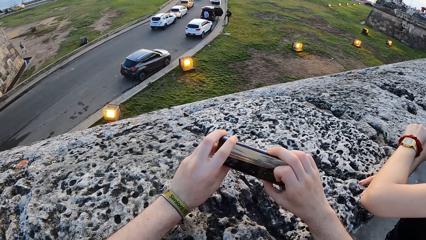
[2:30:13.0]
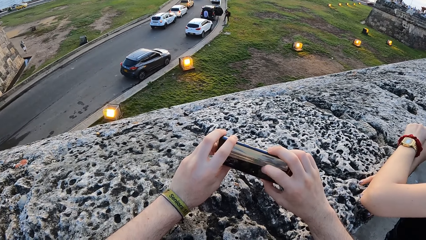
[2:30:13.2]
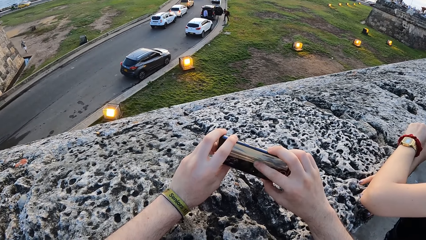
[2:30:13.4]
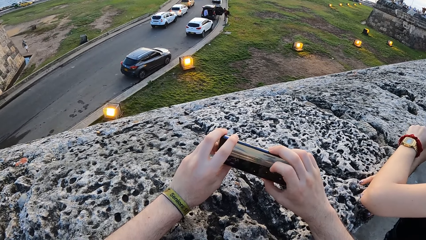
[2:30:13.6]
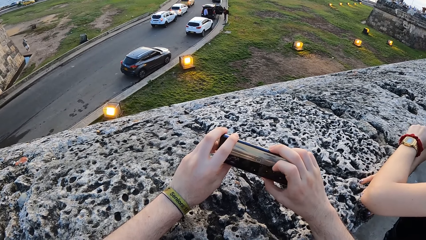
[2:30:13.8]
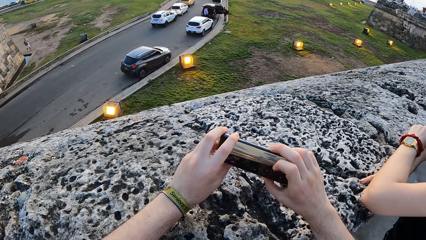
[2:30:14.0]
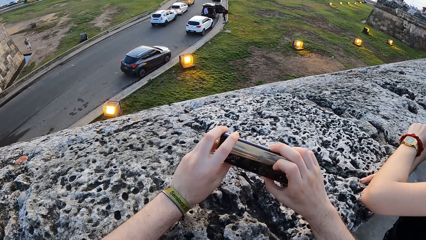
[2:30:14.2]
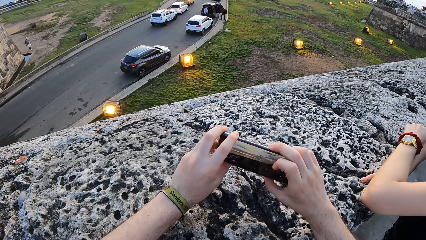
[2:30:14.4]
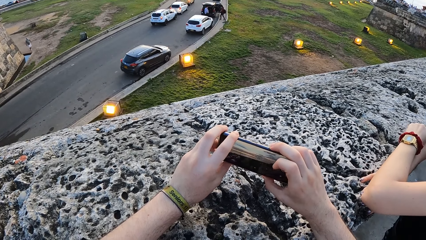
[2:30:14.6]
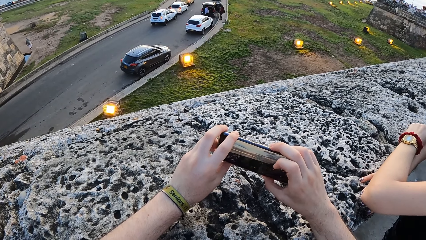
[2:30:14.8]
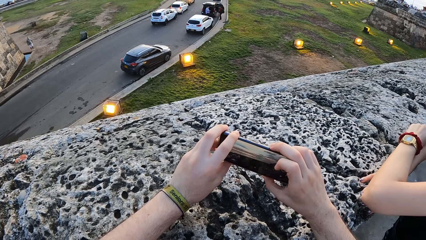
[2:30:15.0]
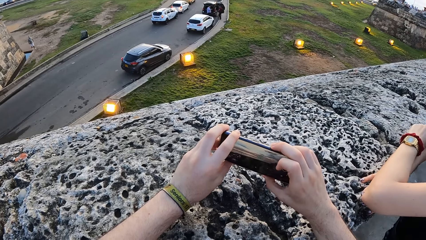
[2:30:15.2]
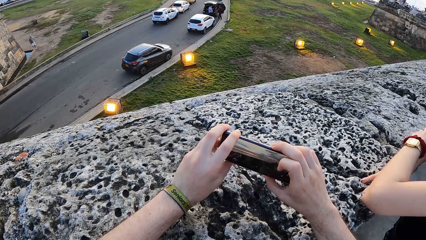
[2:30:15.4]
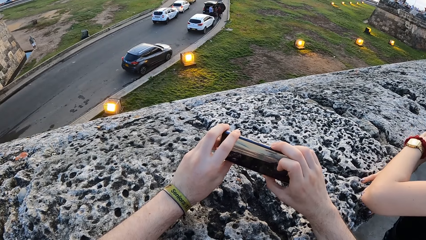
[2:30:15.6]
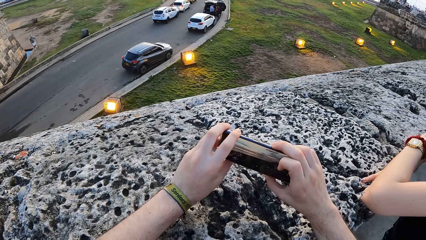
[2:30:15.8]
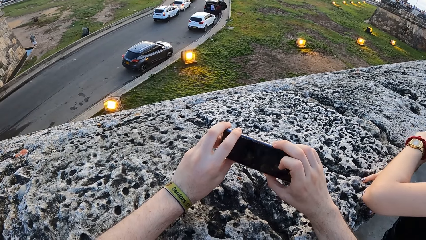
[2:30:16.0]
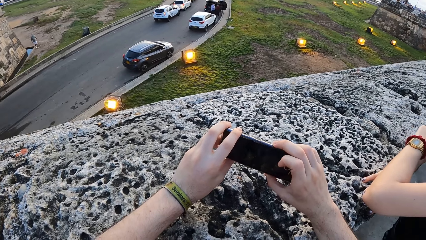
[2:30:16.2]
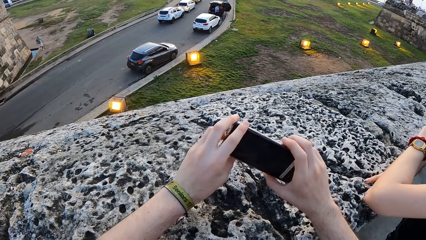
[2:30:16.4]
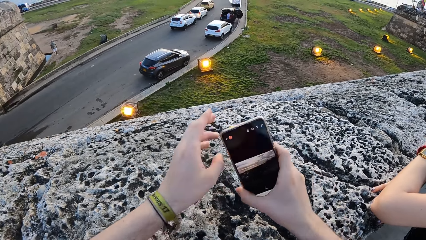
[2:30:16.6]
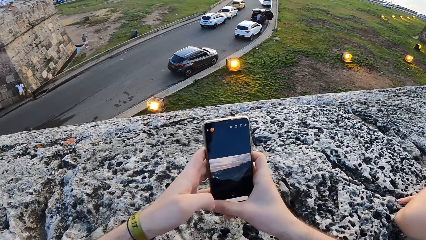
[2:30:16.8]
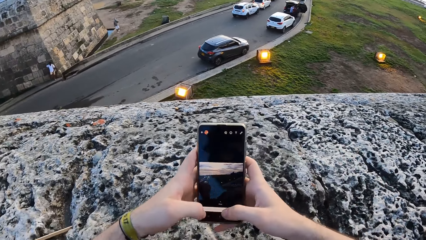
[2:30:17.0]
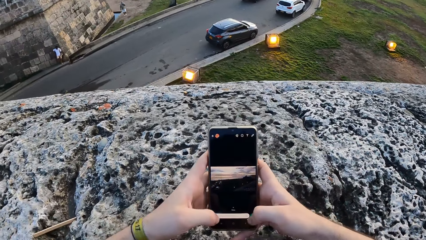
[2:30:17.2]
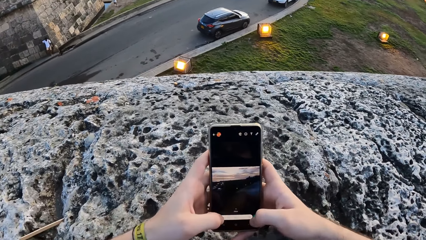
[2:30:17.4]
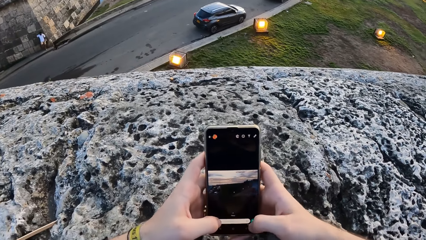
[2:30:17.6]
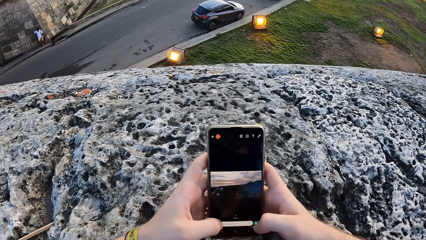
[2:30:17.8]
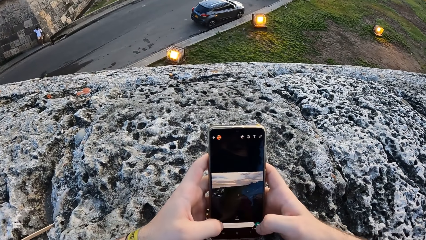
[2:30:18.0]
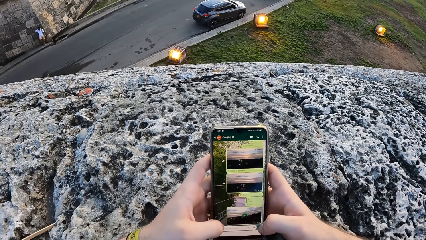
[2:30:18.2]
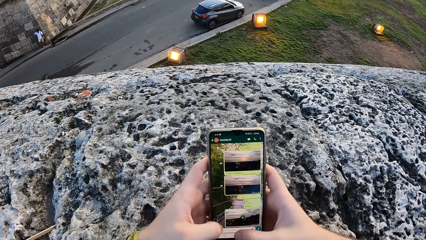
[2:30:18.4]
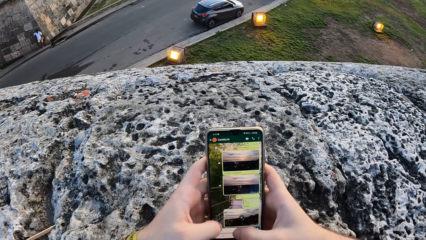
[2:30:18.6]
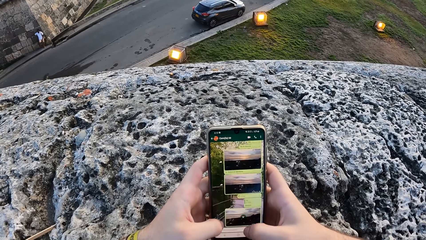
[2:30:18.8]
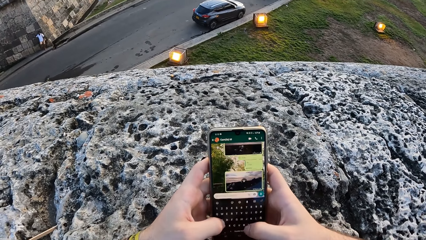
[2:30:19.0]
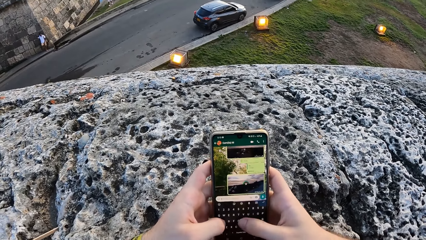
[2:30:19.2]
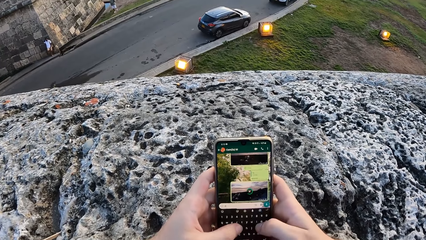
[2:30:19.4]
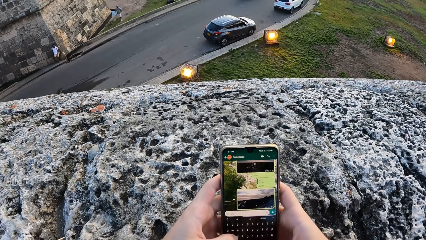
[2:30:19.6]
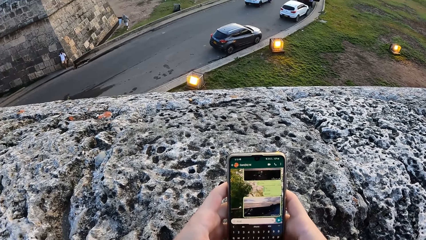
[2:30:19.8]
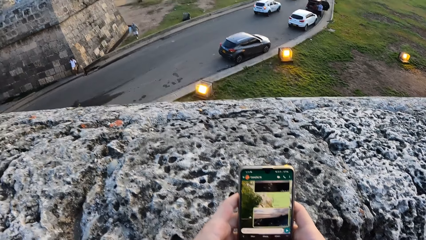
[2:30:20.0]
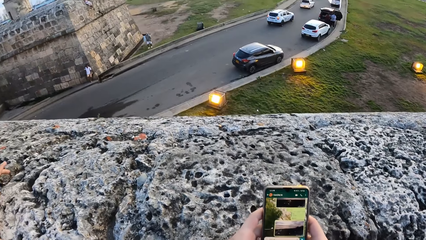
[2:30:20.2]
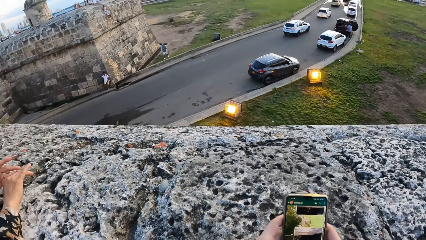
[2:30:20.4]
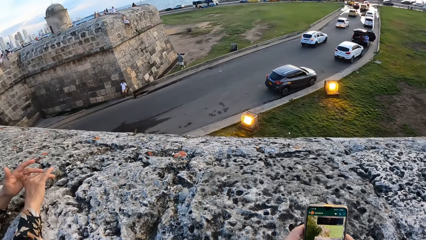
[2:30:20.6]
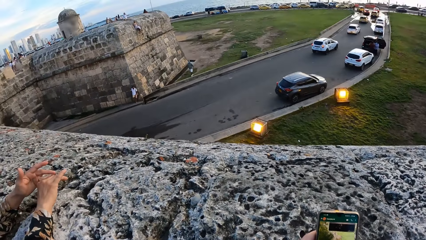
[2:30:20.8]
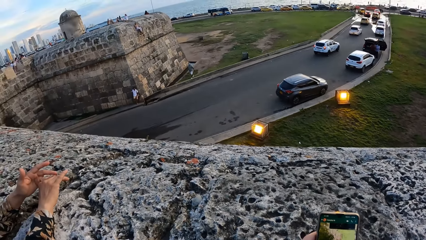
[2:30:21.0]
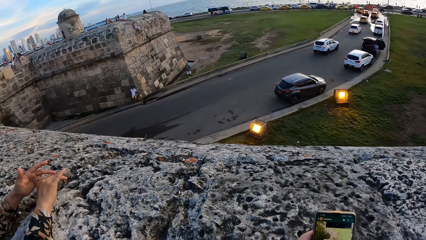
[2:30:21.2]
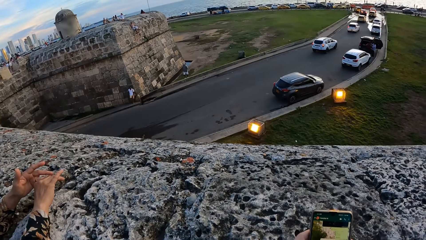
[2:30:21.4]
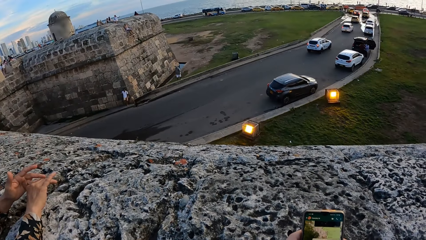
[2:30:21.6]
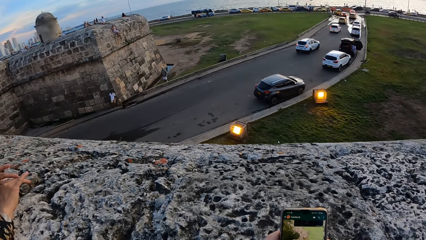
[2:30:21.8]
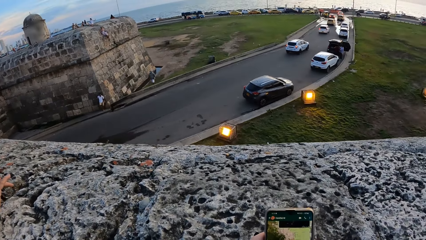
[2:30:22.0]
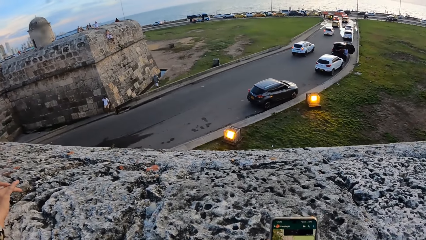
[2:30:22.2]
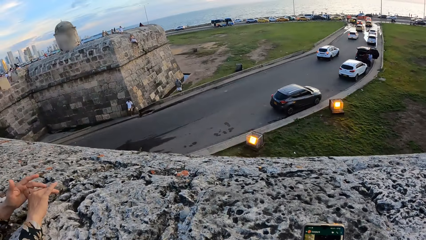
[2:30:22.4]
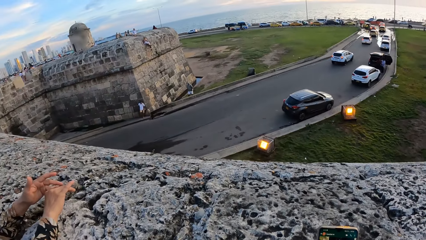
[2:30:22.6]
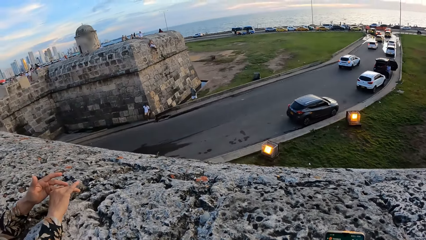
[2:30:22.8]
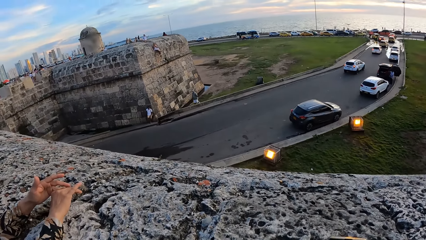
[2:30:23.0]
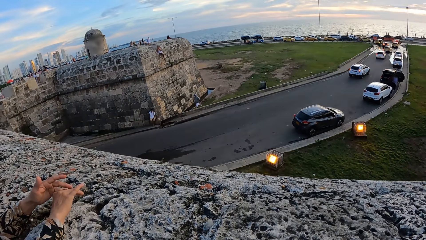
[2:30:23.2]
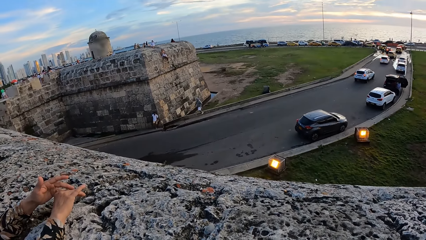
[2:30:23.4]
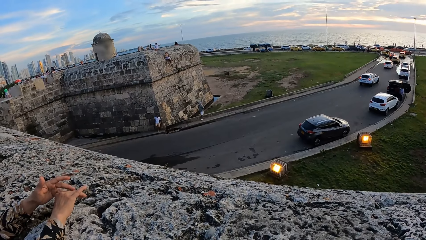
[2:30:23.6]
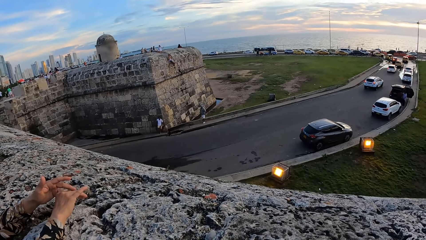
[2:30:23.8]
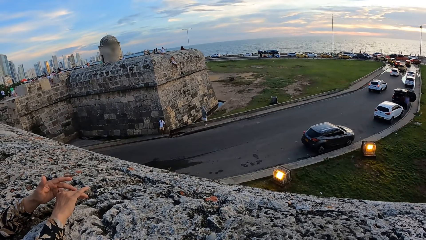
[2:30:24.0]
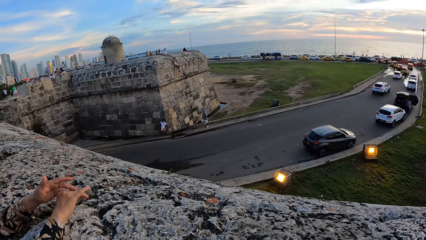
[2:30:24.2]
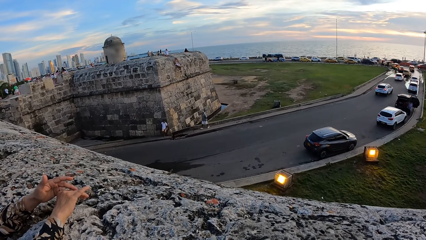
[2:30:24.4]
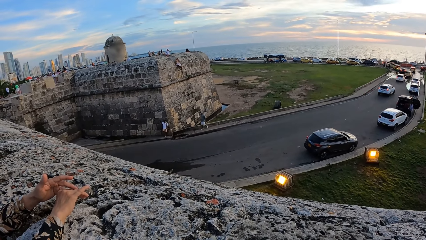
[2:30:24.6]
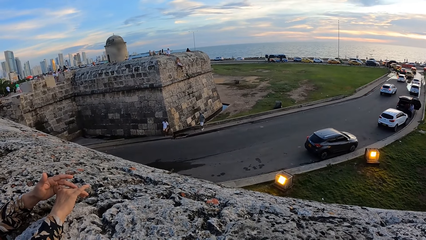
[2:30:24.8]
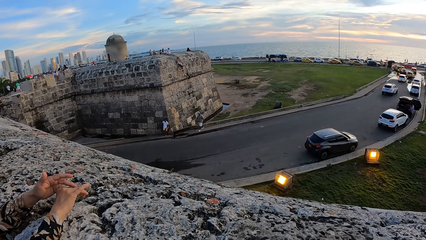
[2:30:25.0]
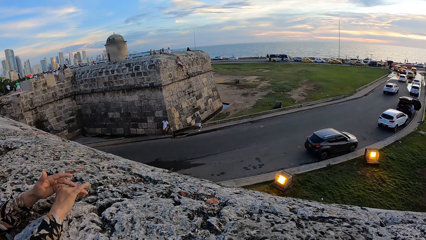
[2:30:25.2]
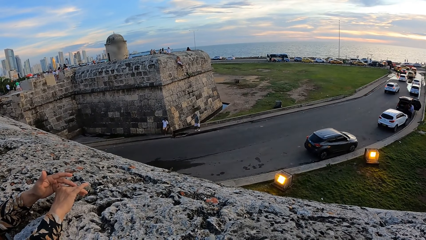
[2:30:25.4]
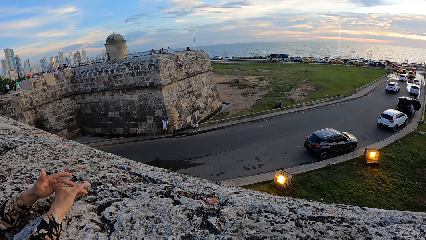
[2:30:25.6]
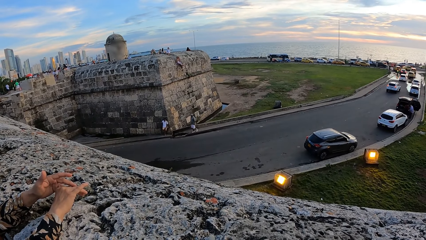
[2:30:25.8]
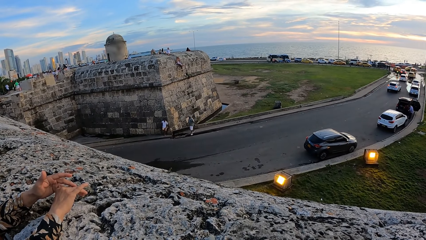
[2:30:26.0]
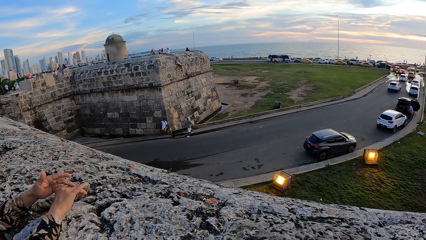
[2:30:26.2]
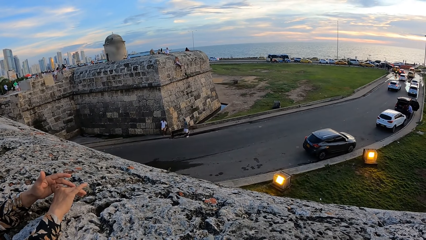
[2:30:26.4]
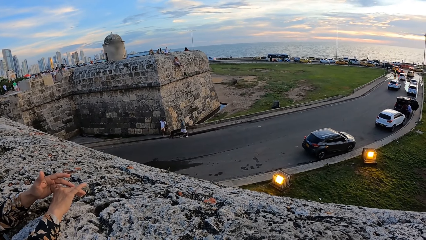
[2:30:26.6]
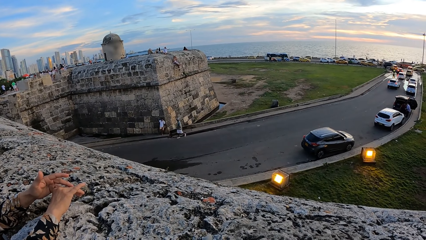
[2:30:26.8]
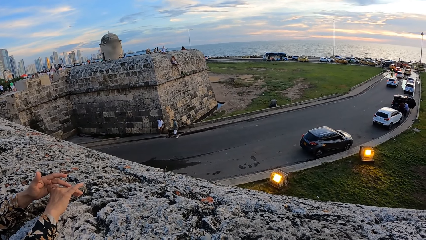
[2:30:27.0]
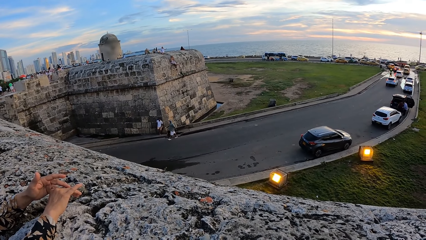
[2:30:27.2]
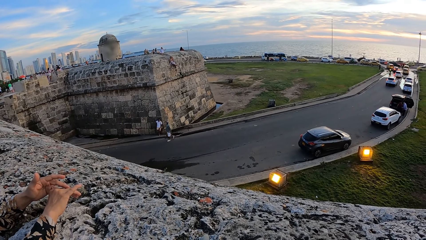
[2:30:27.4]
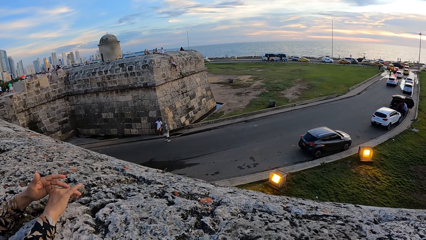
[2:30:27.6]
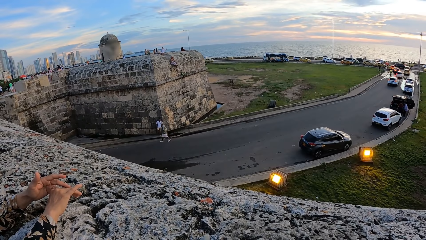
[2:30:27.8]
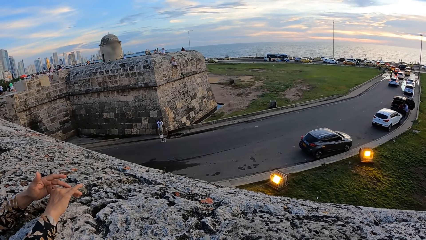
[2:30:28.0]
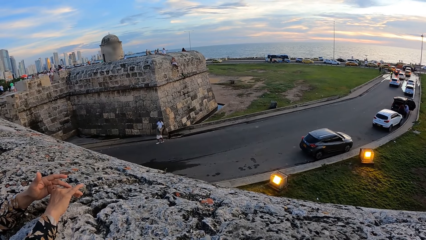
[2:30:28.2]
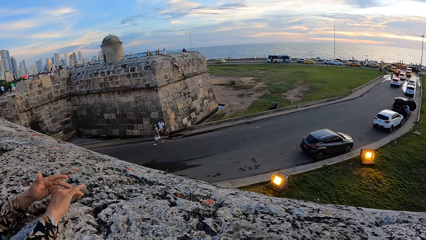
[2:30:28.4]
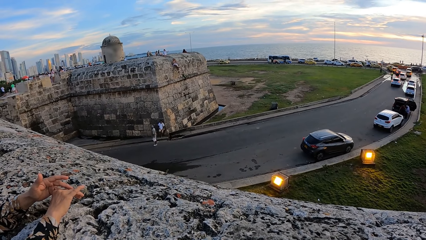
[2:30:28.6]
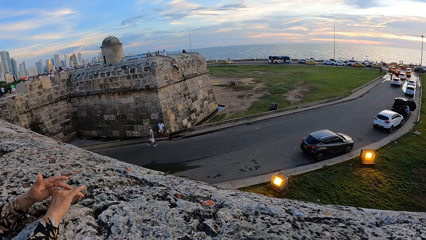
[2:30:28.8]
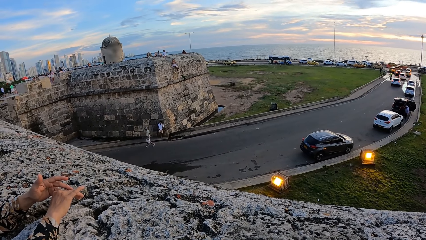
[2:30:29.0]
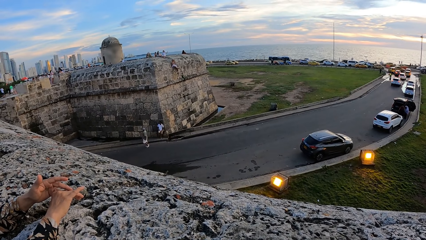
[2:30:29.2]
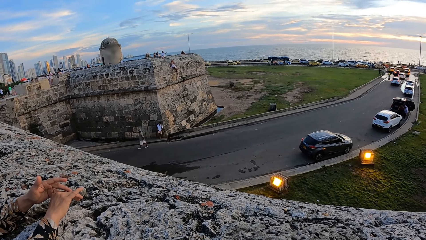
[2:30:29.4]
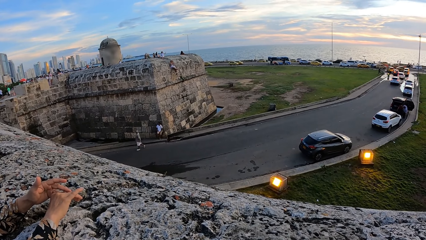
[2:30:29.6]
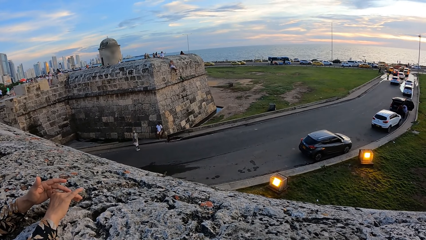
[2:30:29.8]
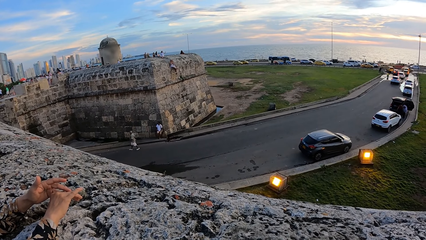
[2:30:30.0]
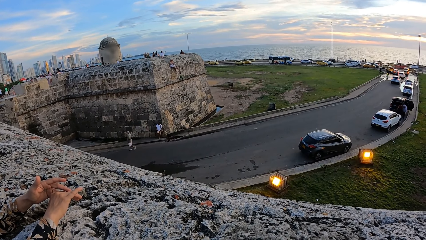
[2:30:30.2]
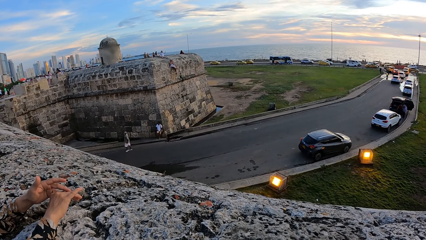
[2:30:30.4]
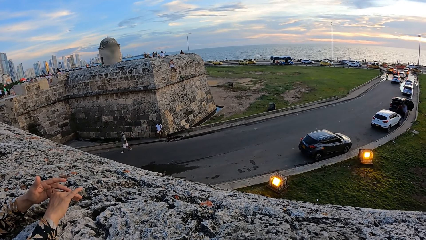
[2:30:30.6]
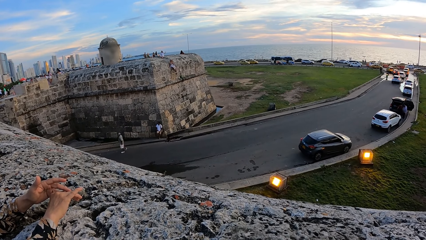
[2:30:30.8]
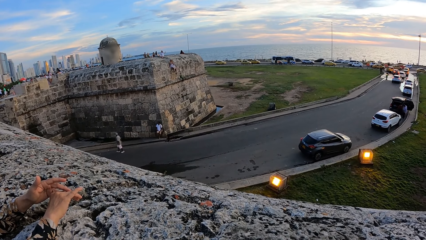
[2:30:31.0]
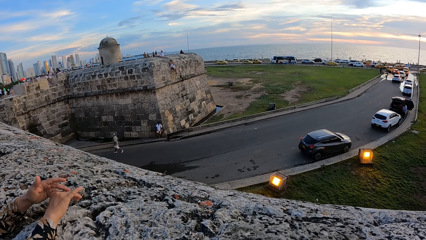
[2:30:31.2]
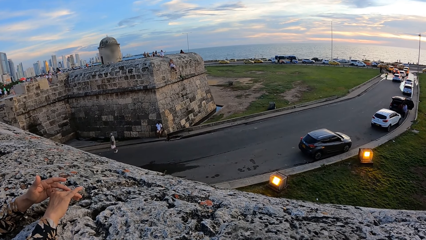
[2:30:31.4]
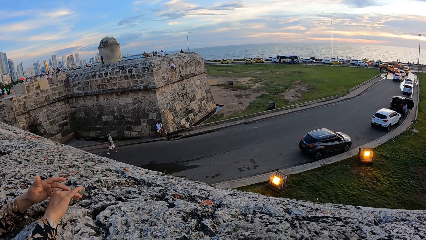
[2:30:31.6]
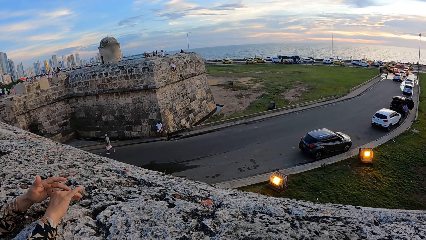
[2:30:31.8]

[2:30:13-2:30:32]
The camera wearer rotates the phone in both hands. They operate the phone. They look around.
